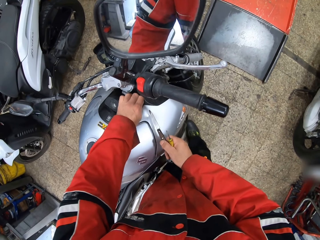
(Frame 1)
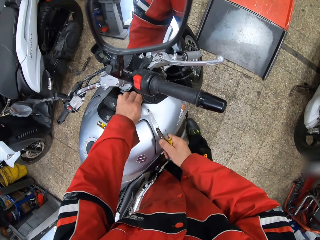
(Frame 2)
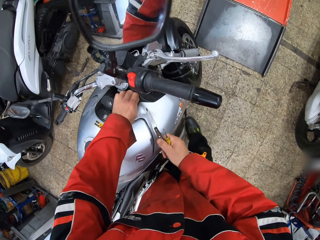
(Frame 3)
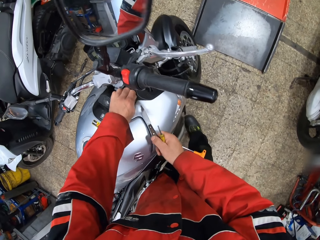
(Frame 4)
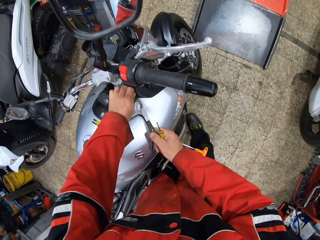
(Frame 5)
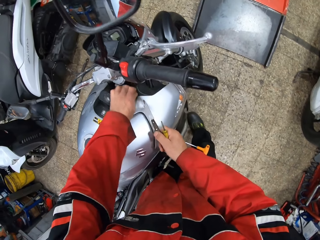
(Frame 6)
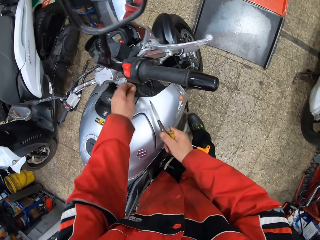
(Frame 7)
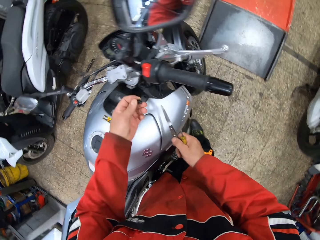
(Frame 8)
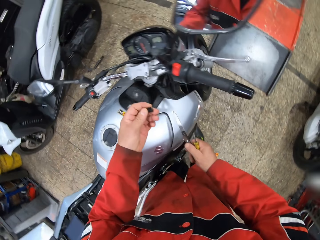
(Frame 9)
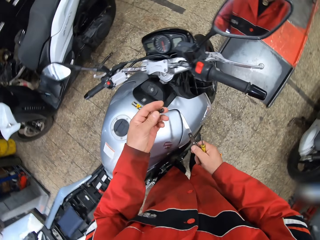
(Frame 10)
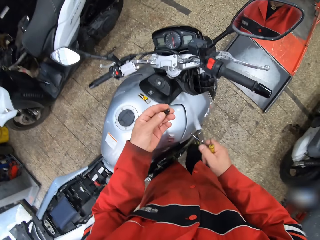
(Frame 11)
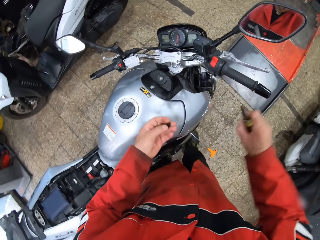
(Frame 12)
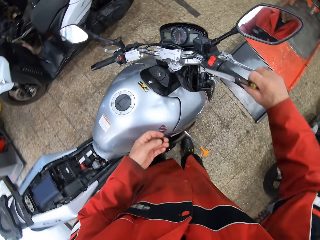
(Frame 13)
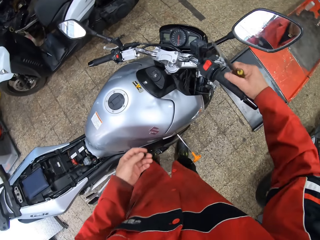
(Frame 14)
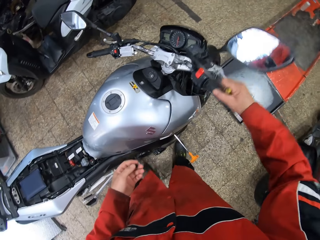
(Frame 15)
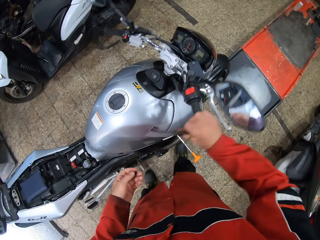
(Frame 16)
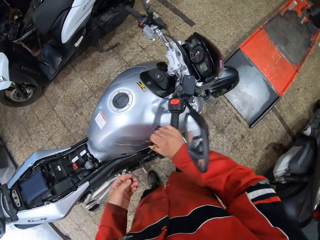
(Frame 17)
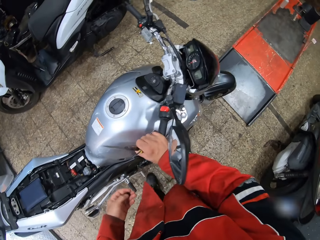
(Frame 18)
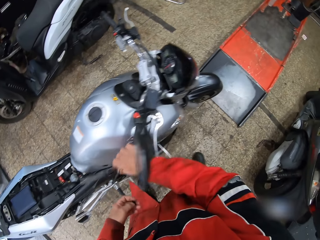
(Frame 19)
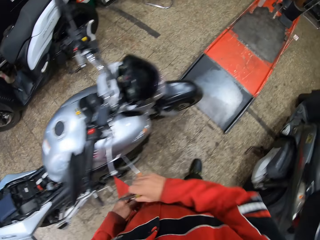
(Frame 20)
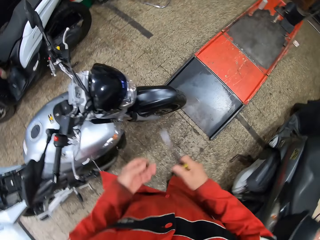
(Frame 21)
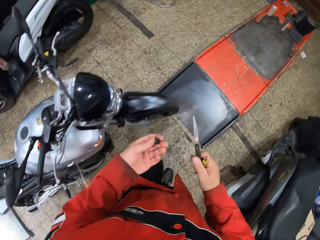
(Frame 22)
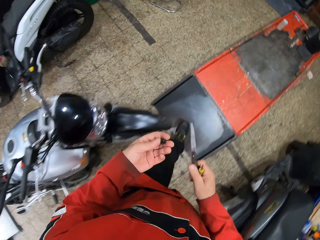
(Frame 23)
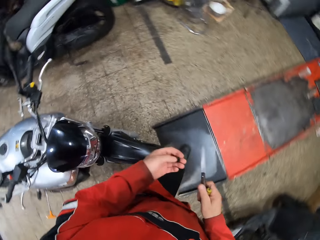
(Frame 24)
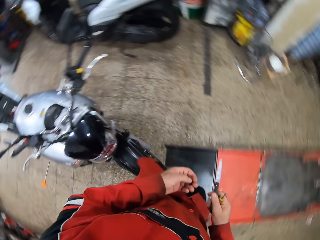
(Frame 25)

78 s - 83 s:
The camera wearer shakes the screw with his hand. He removes the screw around the motorcycle ignition area with his left hand. He examines the screw. He adjusts the handlebar of the motorcycle with his right hand. He walks towards the left side of the motorcycle.

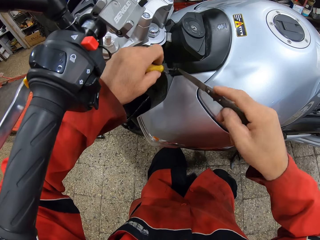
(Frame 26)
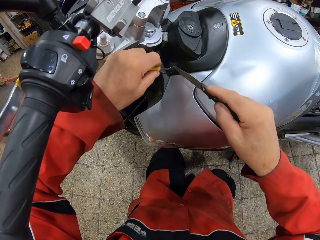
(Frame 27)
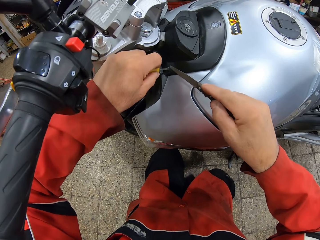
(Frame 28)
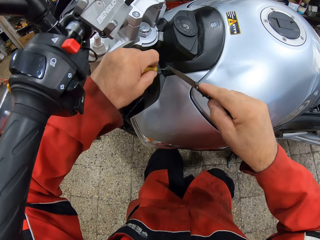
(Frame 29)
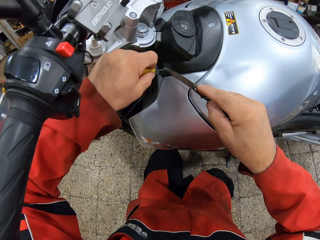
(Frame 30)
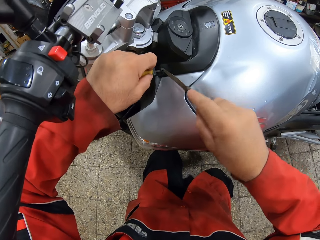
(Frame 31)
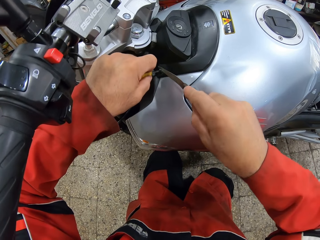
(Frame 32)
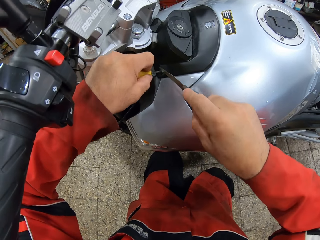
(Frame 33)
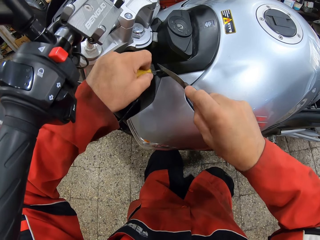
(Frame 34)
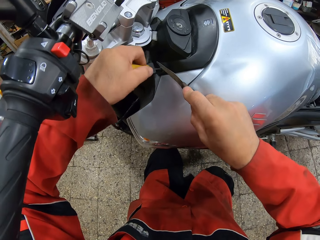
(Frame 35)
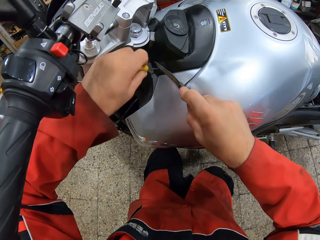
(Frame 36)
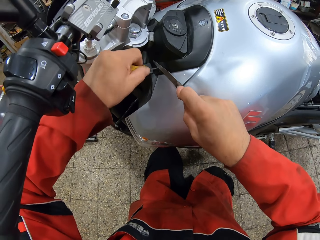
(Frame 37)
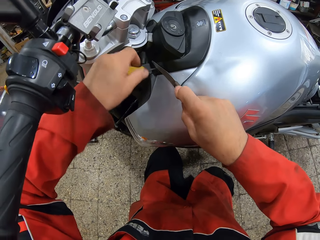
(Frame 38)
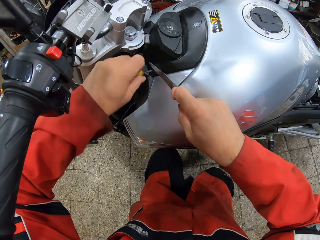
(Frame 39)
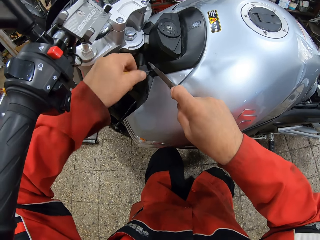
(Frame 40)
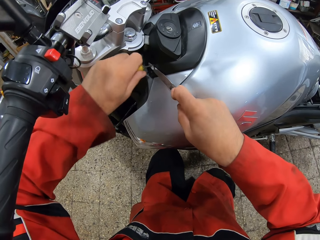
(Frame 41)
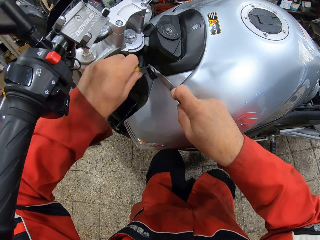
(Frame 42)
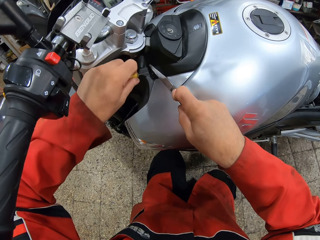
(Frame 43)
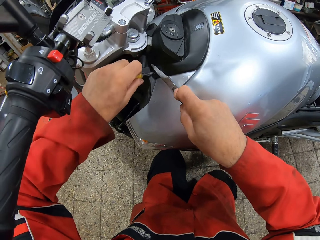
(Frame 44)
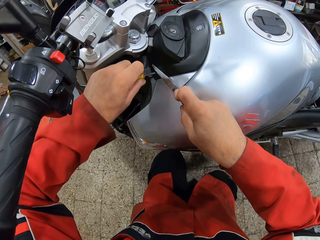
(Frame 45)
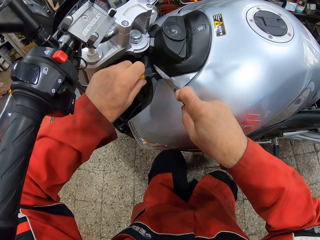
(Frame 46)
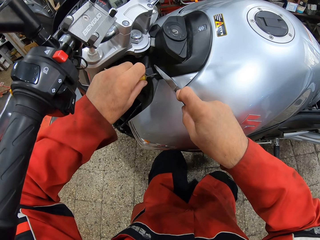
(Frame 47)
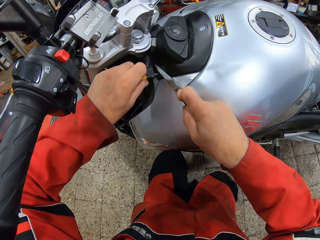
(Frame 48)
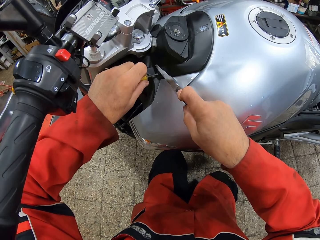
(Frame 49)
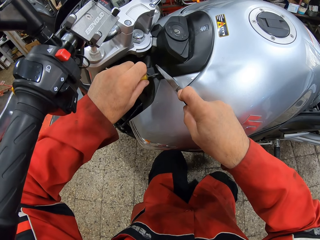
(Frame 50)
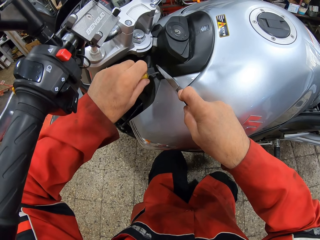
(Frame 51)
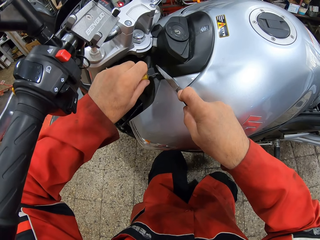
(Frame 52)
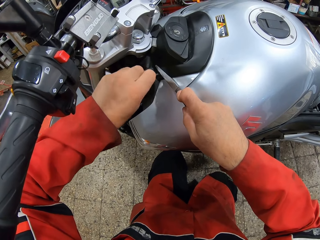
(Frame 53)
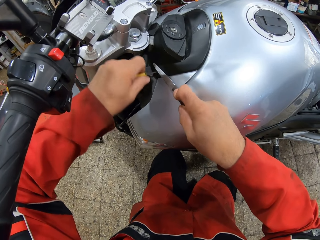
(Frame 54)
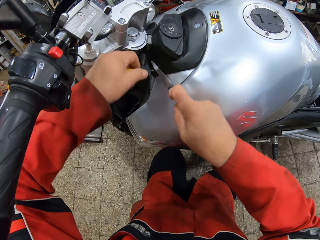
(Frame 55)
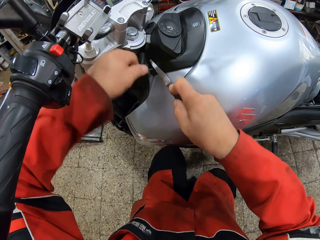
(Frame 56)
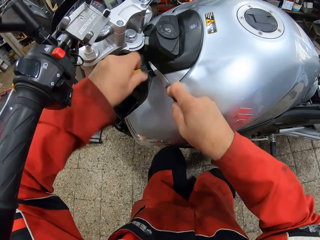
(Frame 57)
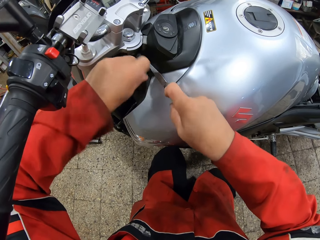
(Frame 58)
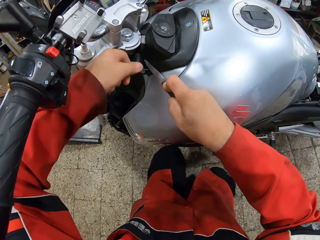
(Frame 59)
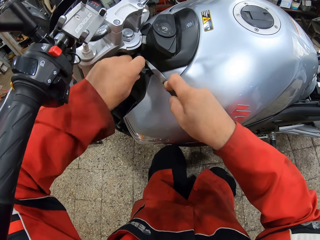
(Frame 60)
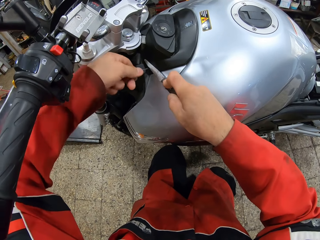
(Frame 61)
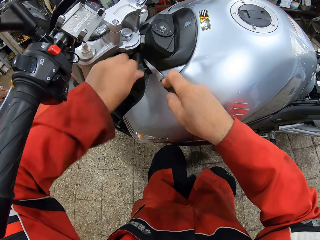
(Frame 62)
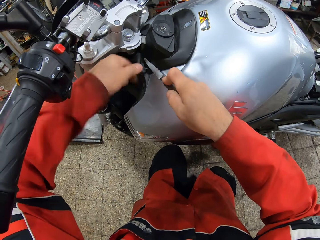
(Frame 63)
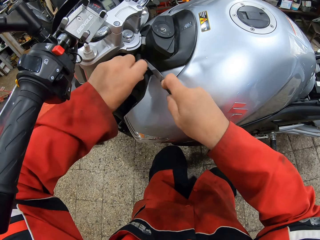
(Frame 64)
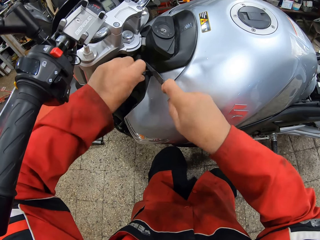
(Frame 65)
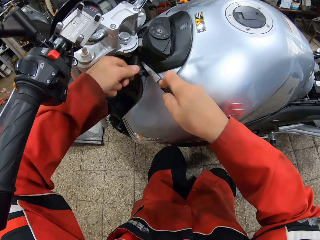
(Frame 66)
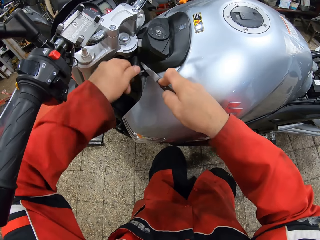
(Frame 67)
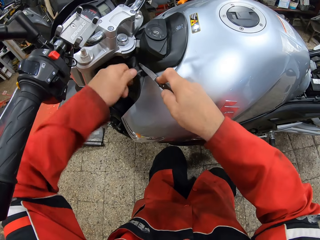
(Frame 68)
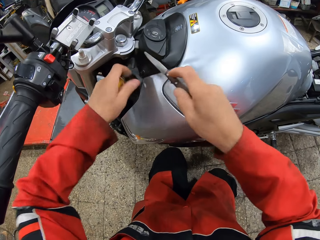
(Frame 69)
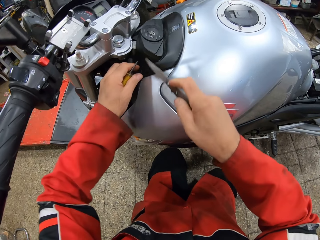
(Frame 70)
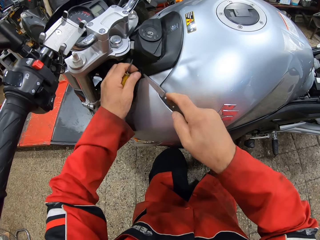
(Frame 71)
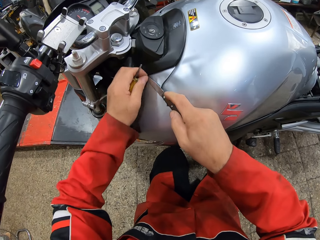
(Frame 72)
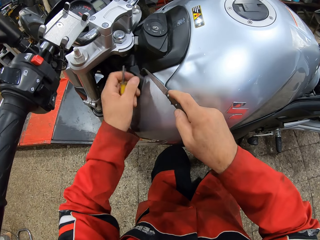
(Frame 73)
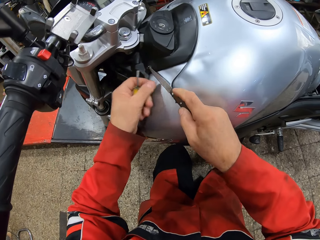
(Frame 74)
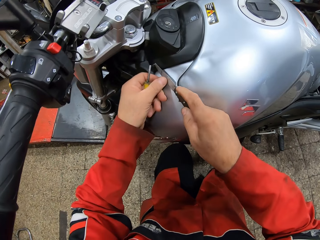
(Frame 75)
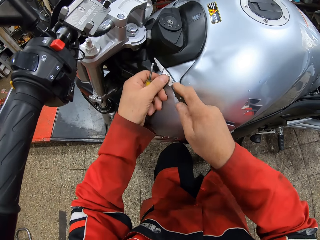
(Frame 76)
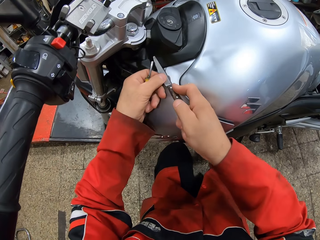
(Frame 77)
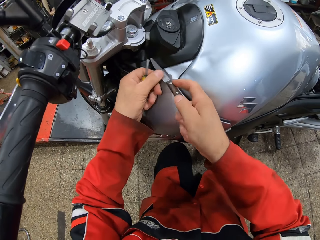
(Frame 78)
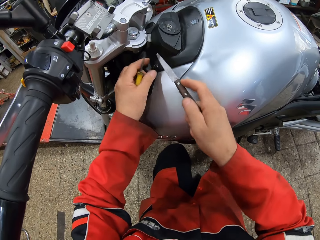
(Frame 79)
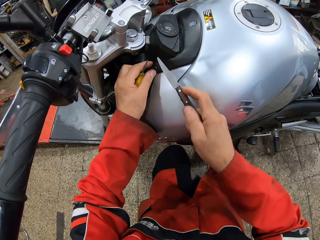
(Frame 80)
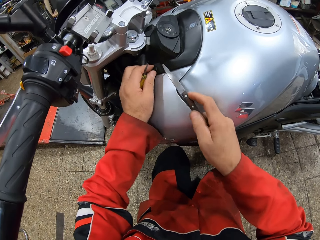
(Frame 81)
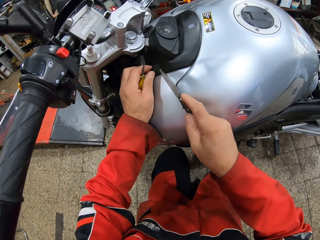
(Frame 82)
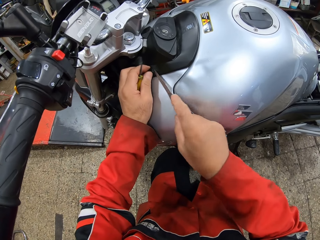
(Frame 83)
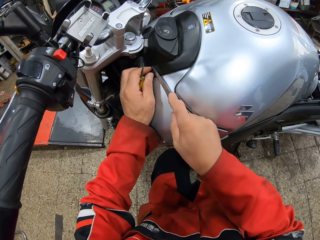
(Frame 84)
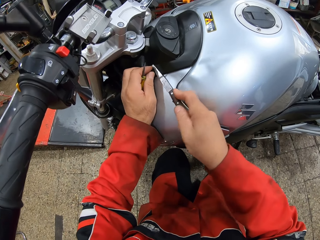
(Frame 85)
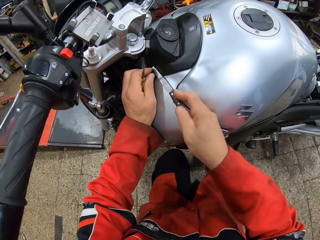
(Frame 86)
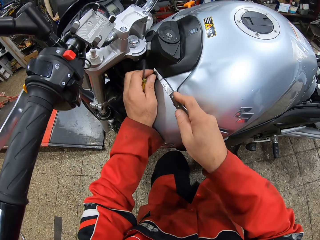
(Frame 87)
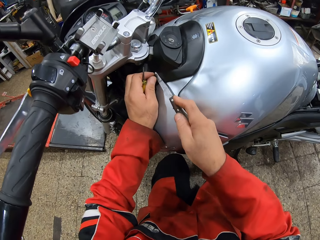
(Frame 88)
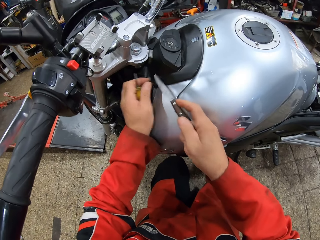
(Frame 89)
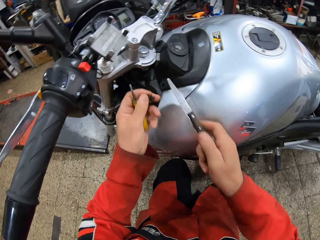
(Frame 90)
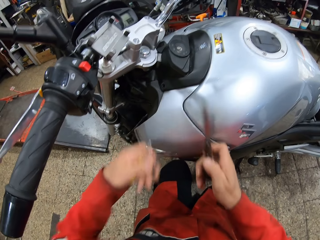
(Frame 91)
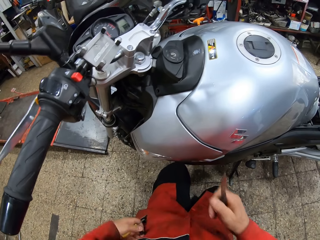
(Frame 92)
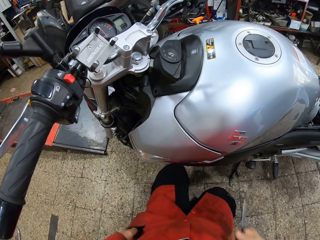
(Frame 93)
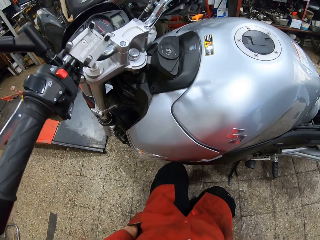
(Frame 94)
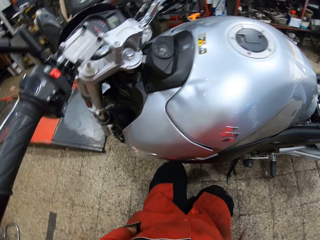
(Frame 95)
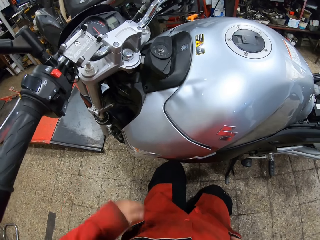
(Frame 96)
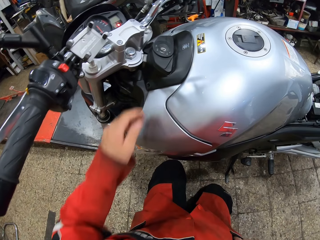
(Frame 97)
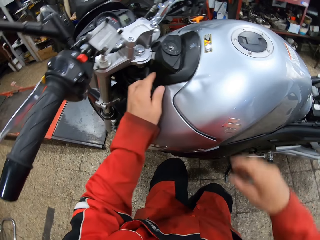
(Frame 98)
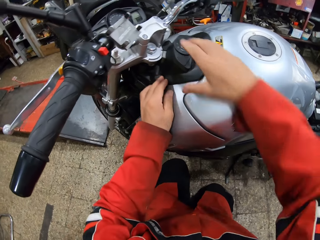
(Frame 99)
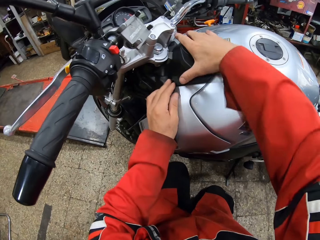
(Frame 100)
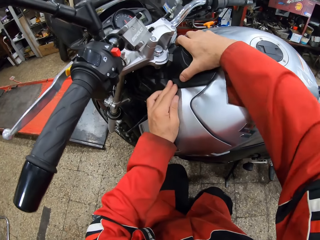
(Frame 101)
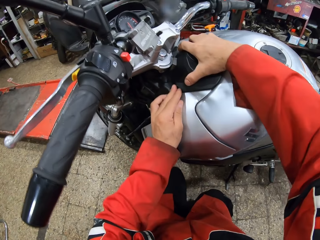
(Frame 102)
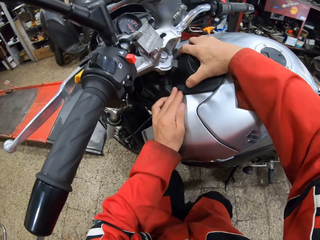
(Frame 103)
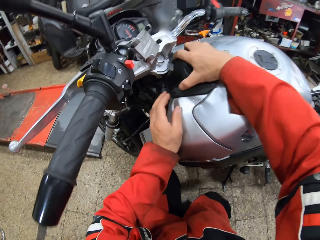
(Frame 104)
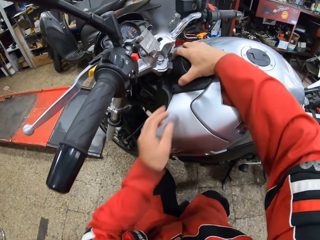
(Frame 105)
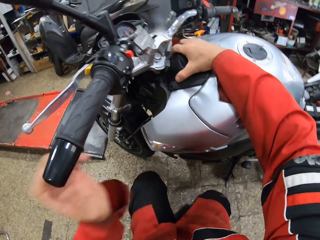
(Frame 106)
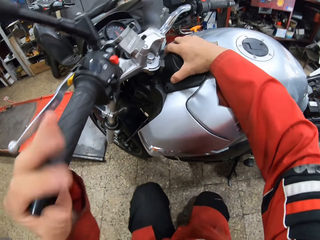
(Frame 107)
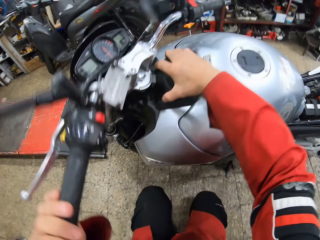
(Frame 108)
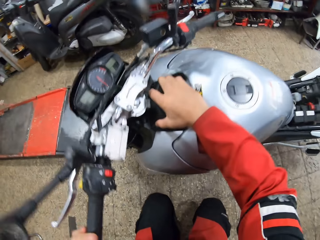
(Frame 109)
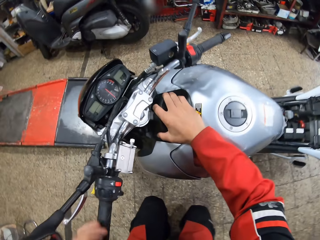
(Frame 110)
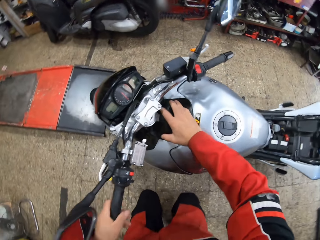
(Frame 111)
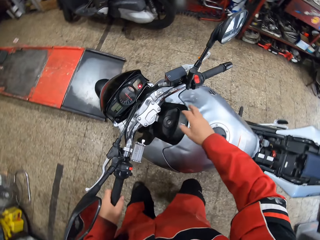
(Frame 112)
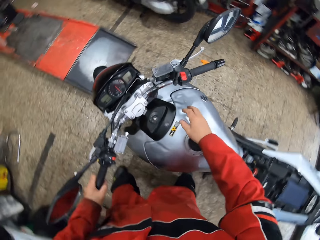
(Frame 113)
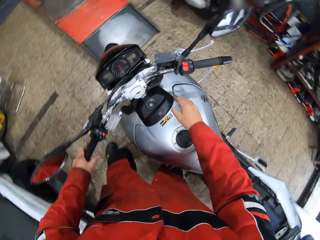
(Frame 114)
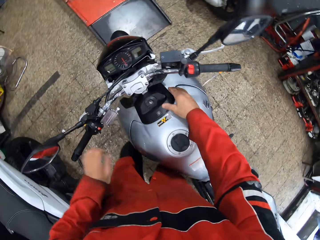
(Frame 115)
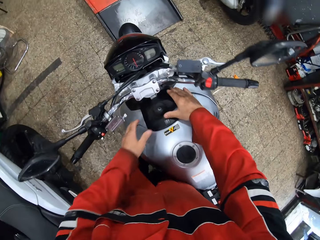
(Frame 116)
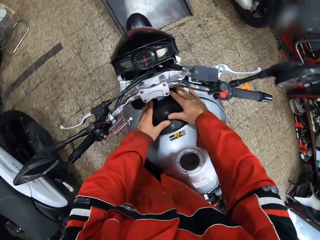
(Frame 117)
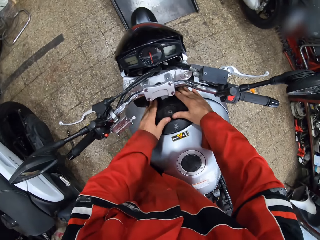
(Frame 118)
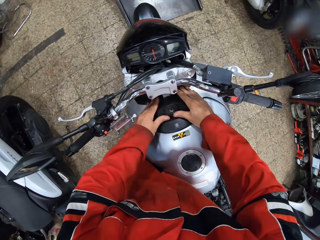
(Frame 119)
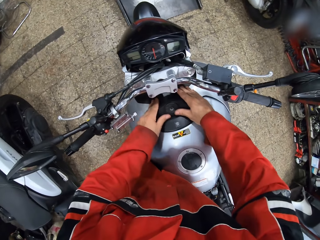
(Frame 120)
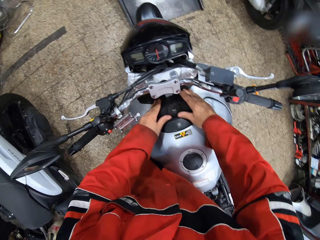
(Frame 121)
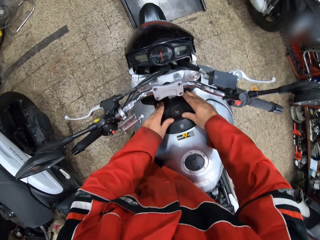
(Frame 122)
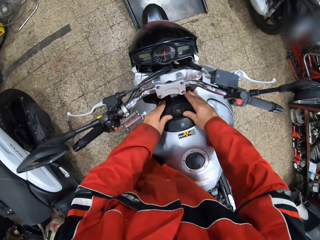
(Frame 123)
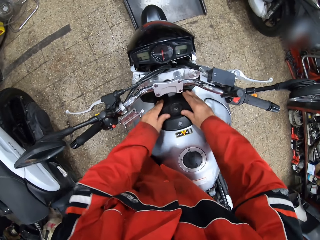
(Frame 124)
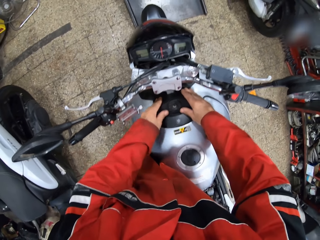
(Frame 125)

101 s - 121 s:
The camera wearer cuts into the screw around the motorcycle ignition area with the knife. He drags the screw around the motorcycle ignition area with his left hand. He places the knife in the screw around the motorcycle ignition area. He loosens the screw around the motorcycle ignition area with the knife. He drags the screw around the motorcycle ignition area with his left hand. He loosens the screw around the motorcycle ignition area with the knife. He removes the screw around the motorcycle ignition area with his left hand. He puts the screw in his pocket. He places his left hand on the motorcycle gas tank. He adjusts an ignition case of the motorcycle with his right hand. He places his left hand on the handlebar of the motorcycle. He stands up.
